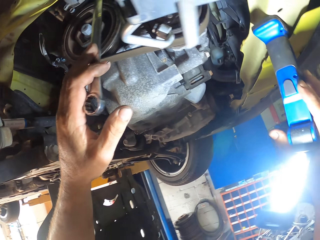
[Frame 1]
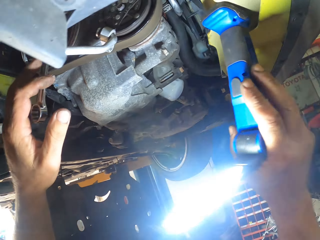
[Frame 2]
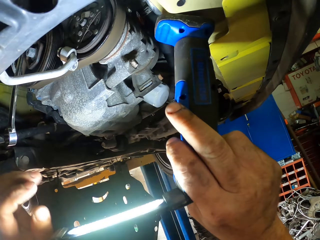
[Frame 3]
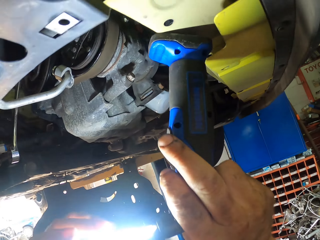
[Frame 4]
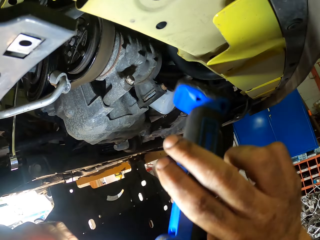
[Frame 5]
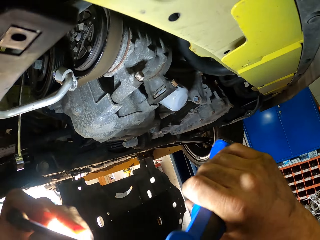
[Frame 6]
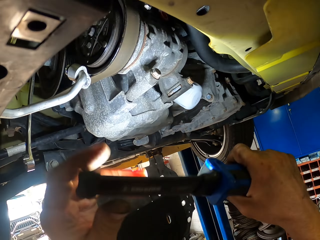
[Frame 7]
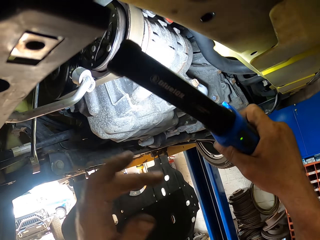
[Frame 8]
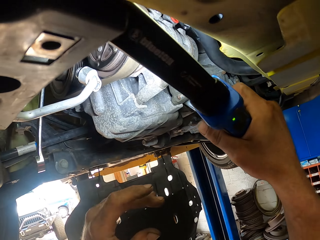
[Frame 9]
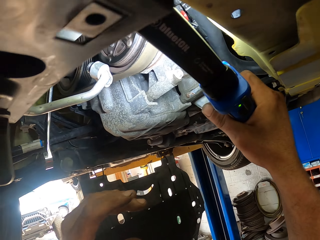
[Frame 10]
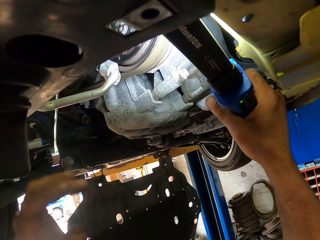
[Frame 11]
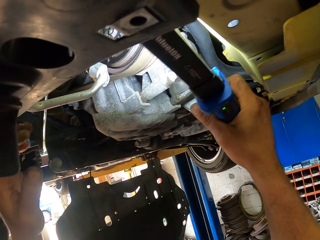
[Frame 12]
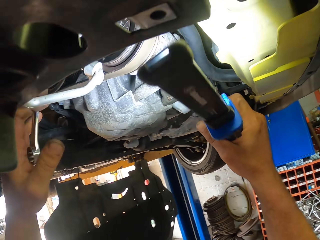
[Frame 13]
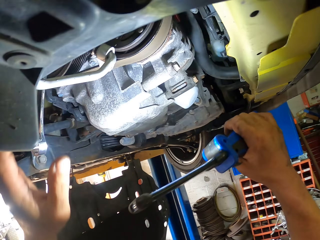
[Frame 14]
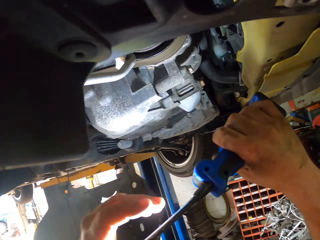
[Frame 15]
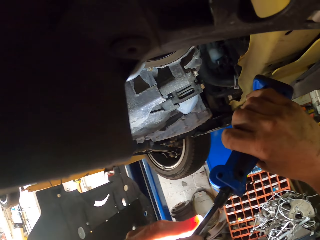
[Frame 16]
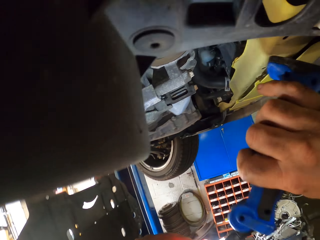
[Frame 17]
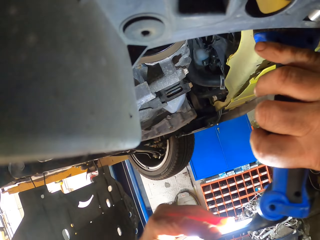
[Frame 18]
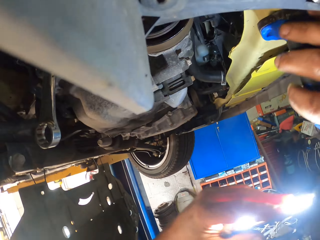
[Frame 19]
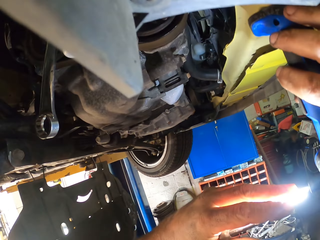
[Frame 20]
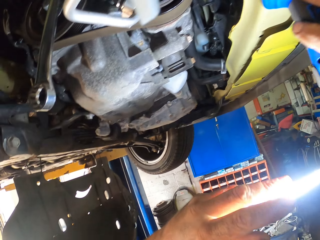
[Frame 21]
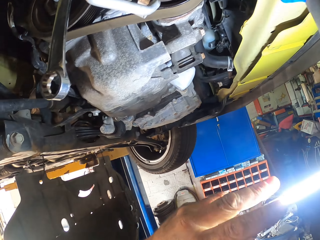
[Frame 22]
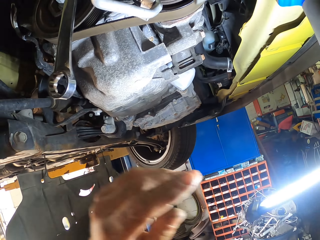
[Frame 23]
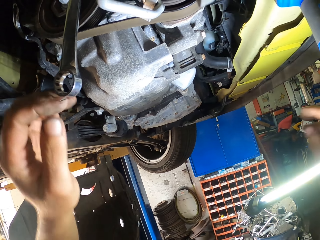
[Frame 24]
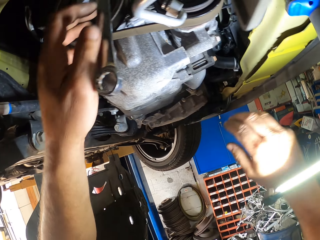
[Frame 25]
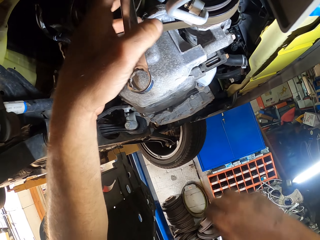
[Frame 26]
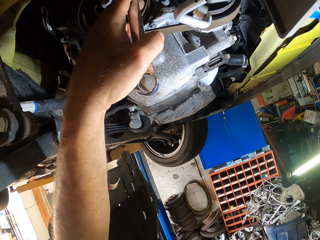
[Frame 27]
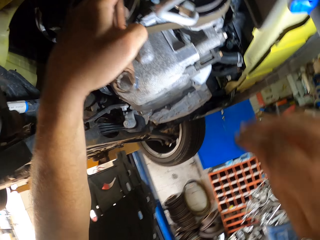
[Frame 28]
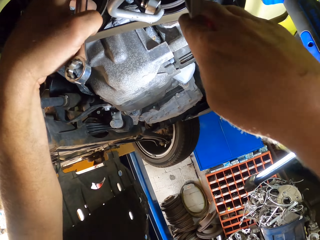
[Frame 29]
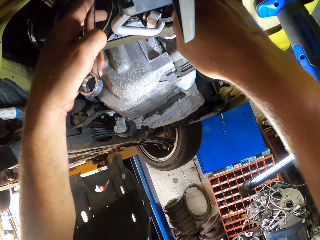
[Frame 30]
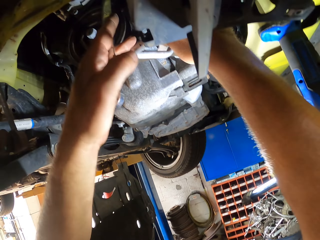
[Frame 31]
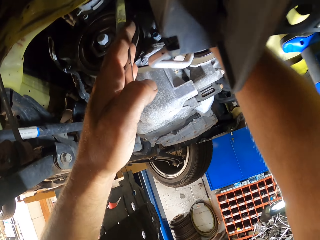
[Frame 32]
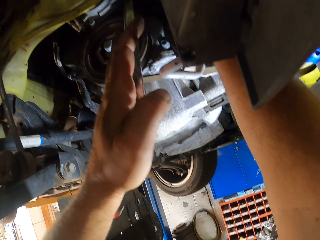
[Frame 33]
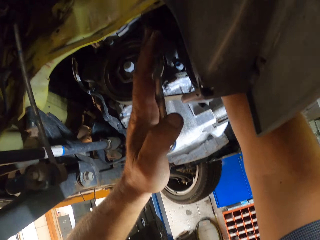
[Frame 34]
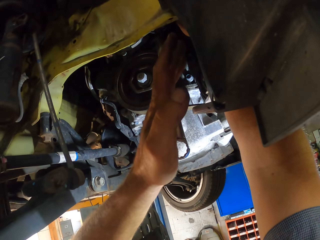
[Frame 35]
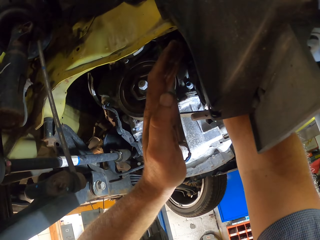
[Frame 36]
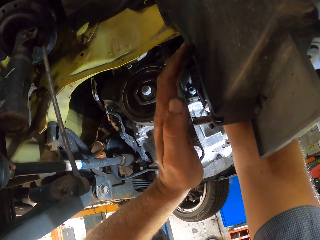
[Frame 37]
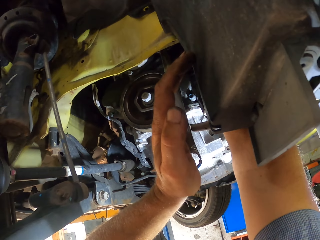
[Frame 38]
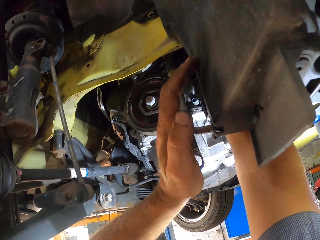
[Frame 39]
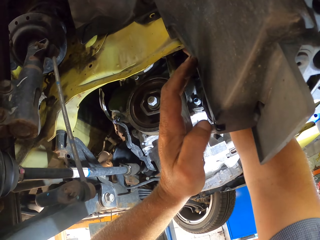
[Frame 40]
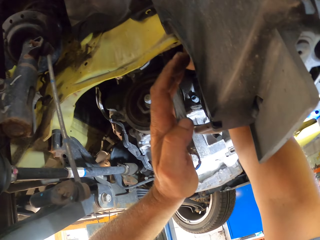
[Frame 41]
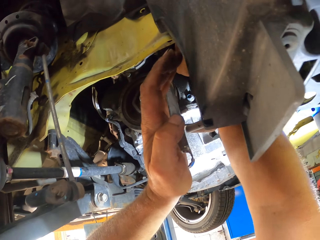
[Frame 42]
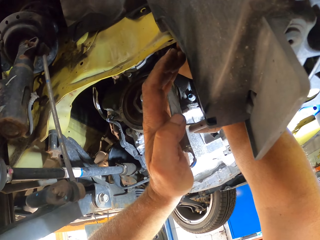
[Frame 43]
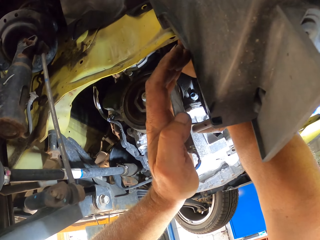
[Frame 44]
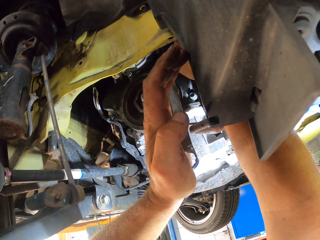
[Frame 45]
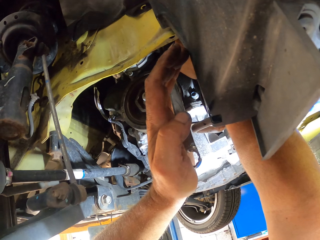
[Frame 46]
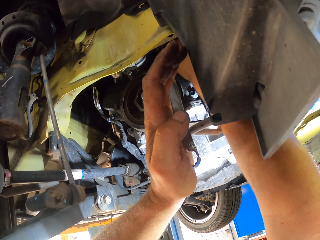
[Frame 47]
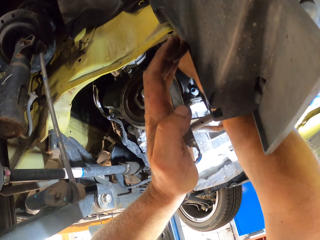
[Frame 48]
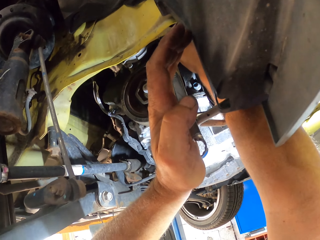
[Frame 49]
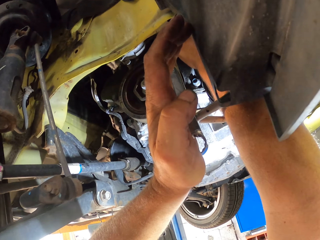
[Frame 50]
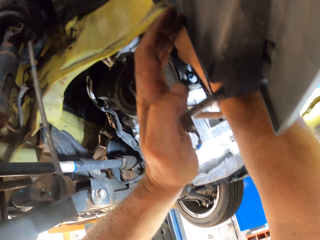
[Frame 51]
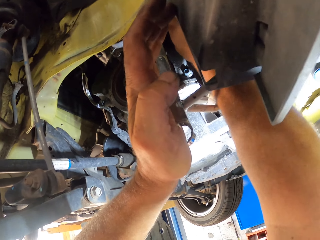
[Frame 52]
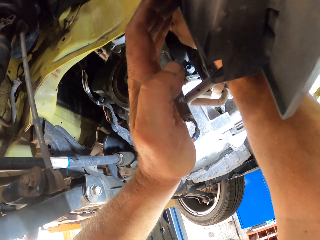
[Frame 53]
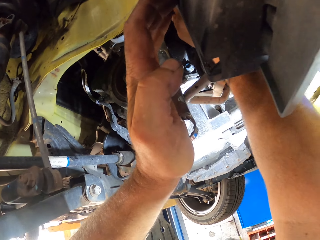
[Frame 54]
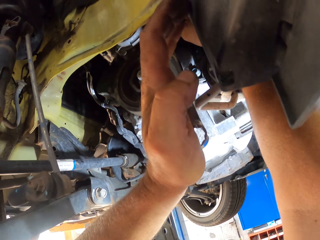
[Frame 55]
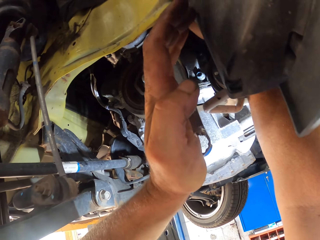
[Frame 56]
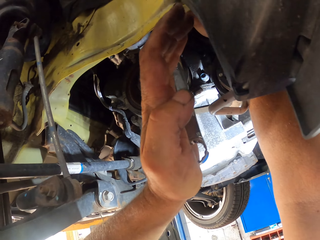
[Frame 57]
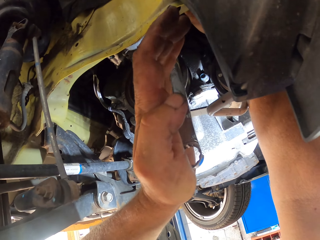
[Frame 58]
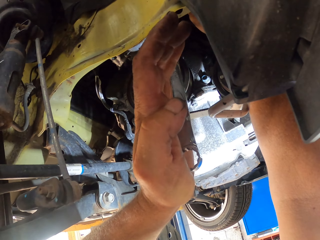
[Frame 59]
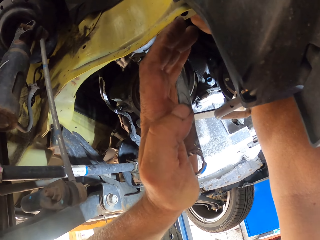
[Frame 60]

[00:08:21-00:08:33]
The camera wearer picks up the long lighter. They hold a torch. They place the lighter near the car. They tighten a bolt with a spanner.

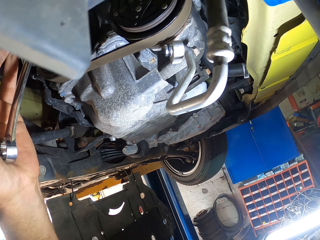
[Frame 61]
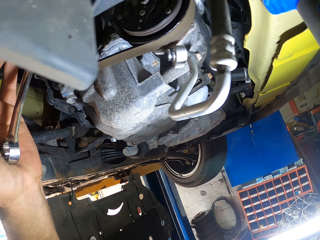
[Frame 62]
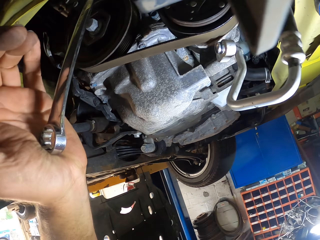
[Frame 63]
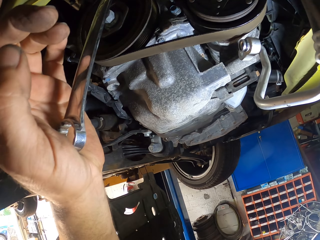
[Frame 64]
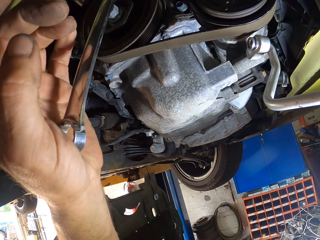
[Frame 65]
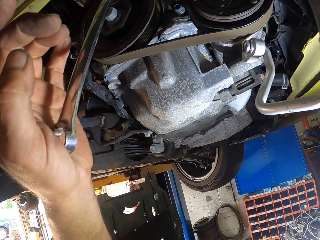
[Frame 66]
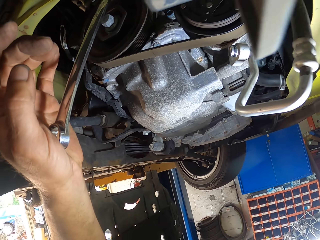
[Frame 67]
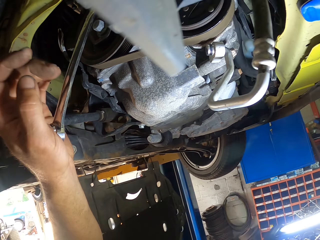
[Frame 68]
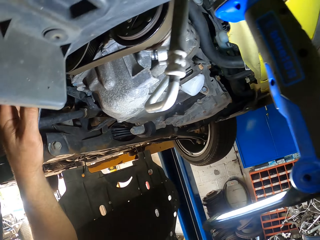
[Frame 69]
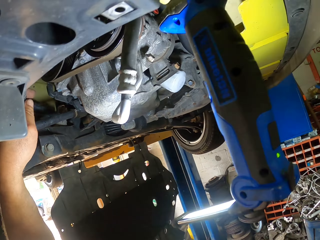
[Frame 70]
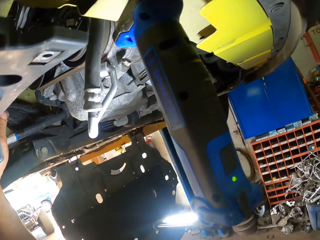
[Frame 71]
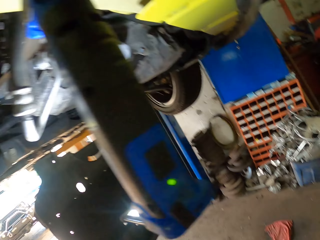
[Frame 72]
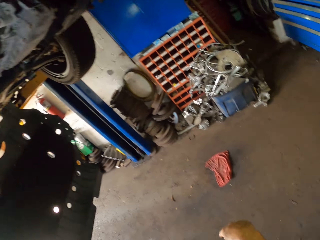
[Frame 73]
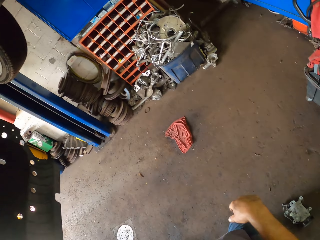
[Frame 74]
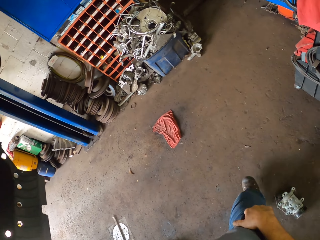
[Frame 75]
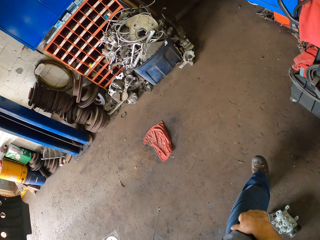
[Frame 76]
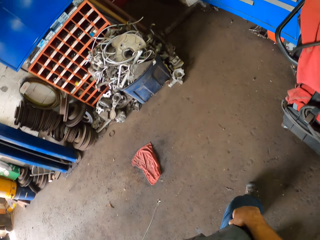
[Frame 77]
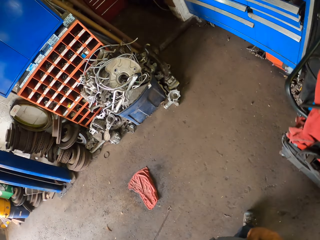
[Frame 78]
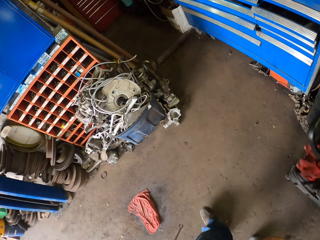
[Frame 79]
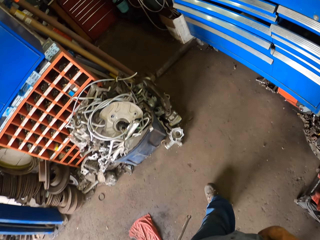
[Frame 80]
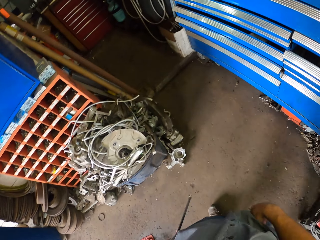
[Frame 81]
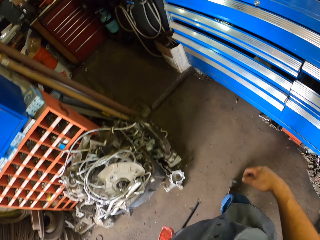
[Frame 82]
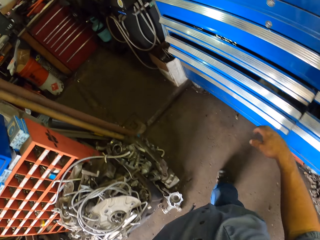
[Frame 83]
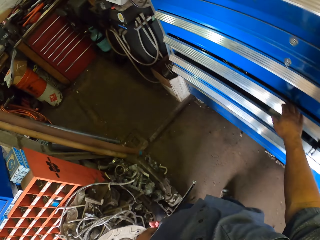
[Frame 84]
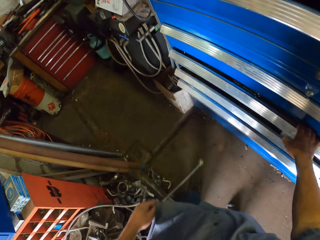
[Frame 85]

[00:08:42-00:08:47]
The camera wearer moves towards the drawer. They walk in the garage.

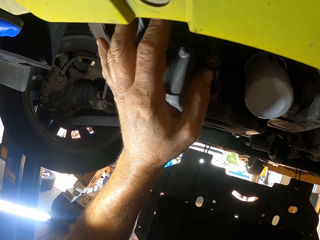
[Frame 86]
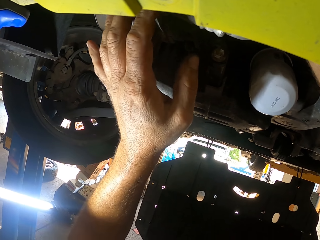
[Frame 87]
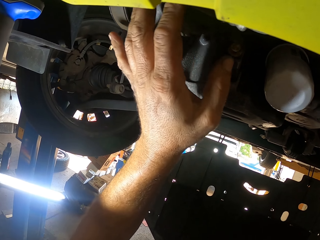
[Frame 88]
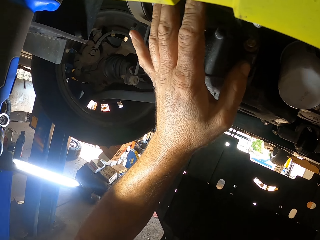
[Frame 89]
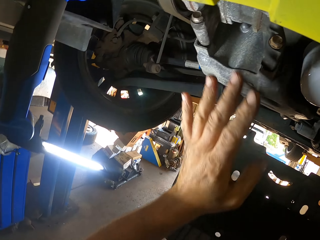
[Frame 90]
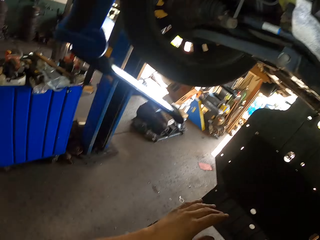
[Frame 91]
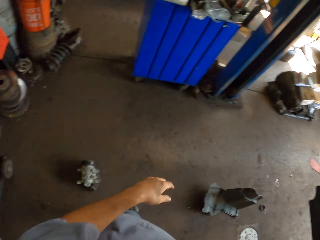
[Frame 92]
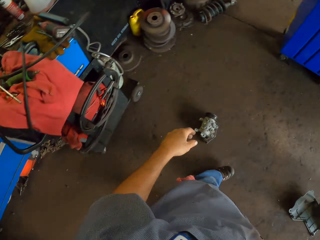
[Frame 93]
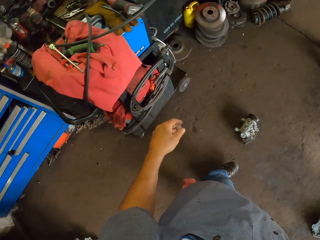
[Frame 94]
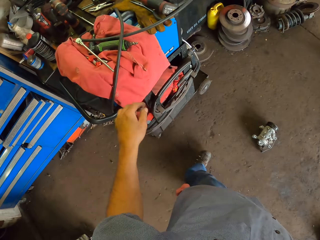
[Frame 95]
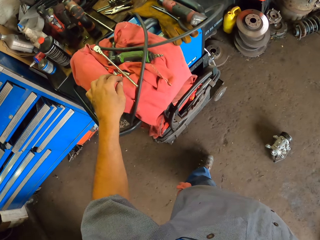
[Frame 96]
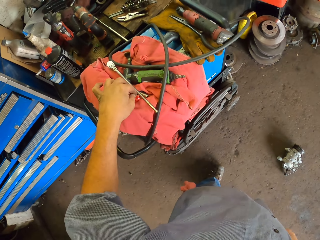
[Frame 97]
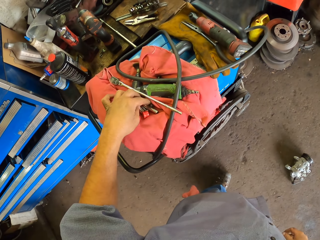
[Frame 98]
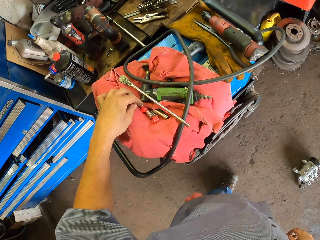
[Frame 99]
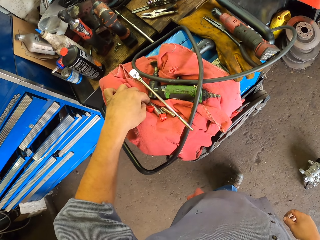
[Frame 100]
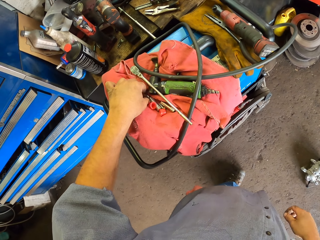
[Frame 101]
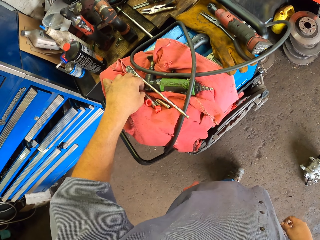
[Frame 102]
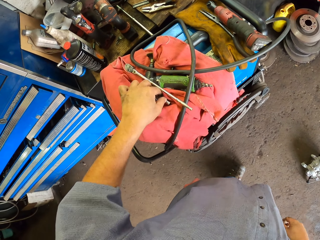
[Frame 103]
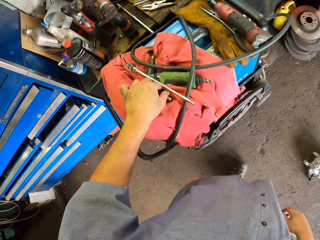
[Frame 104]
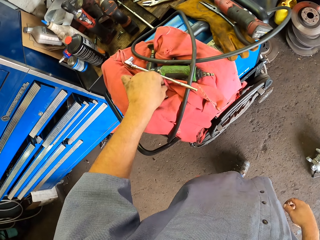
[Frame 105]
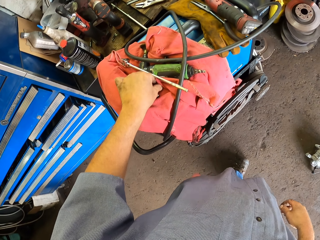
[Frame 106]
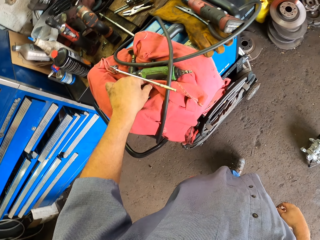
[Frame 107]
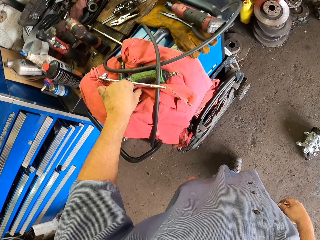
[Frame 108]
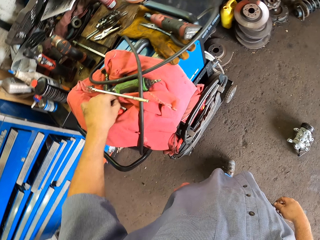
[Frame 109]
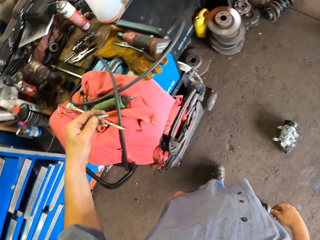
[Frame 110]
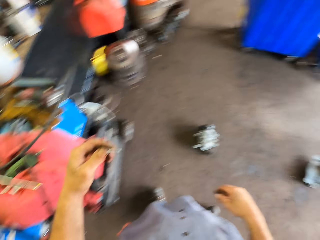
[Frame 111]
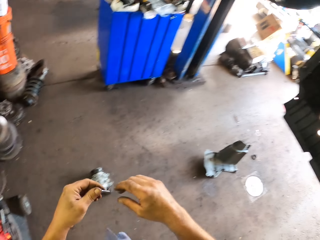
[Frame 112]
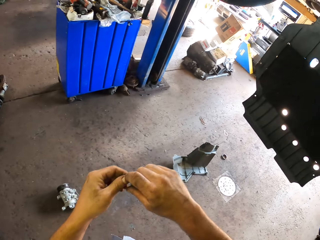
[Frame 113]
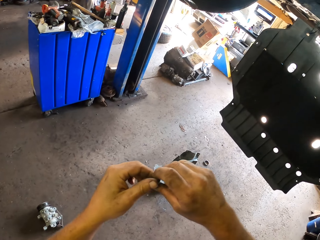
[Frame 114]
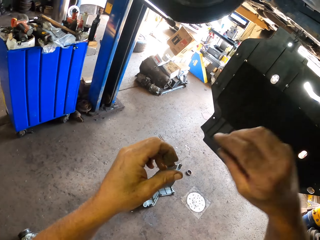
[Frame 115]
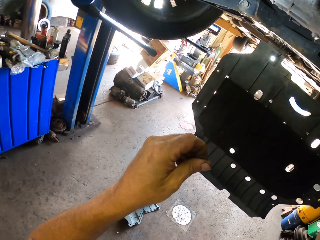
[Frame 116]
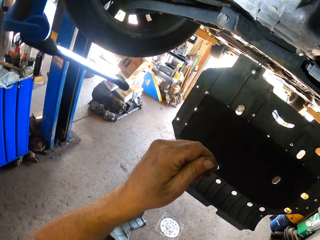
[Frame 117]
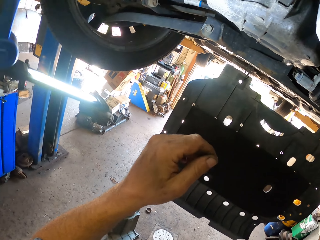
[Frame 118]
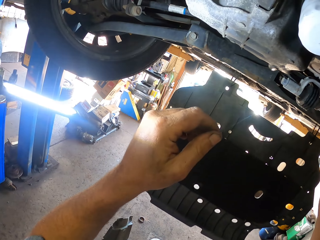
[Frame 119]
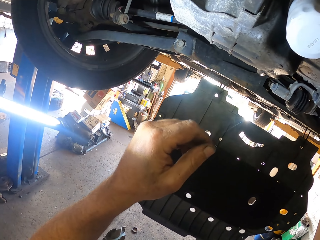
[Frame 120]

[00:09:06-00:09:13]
The camera wearer removes his hands down. He touches something. He picks a nut from the cloth. He exchanges the nuts to the right hand. He fixes the nut to the car.
